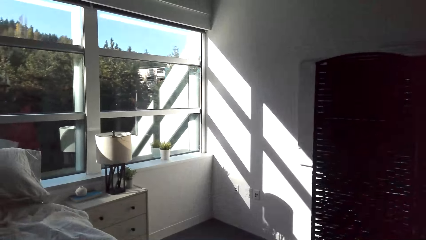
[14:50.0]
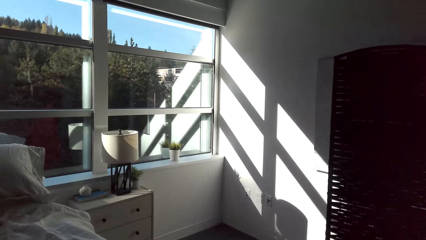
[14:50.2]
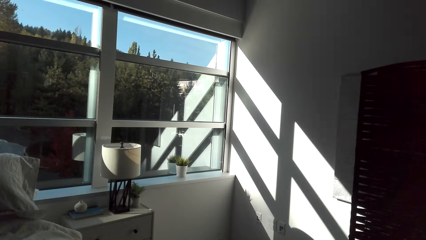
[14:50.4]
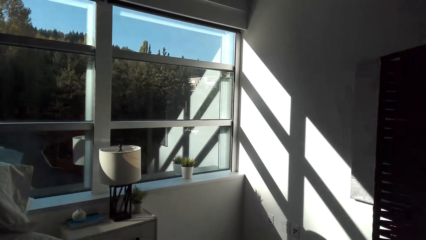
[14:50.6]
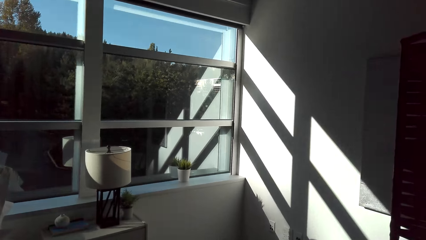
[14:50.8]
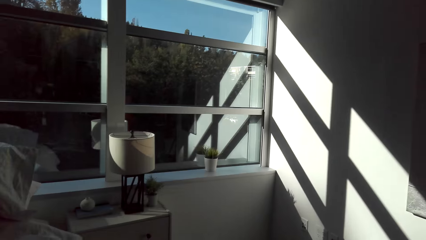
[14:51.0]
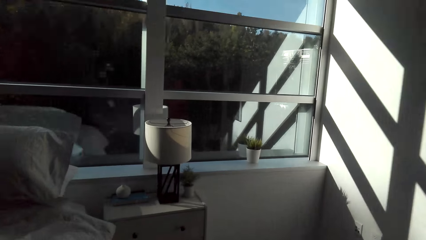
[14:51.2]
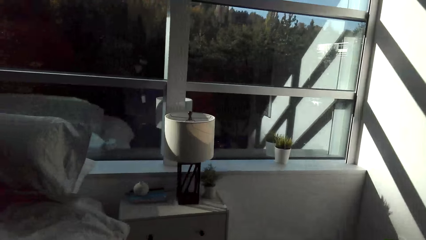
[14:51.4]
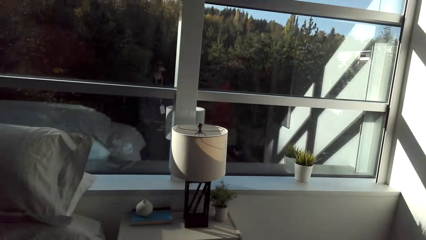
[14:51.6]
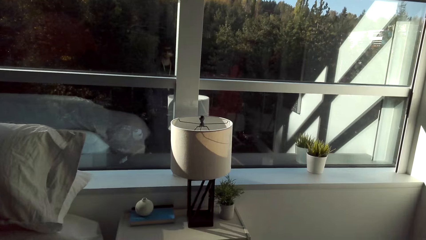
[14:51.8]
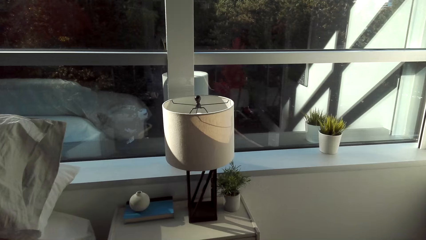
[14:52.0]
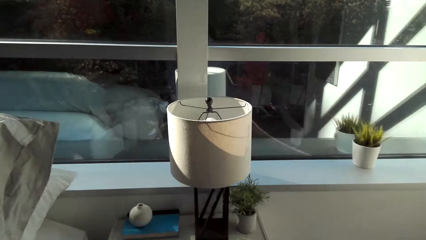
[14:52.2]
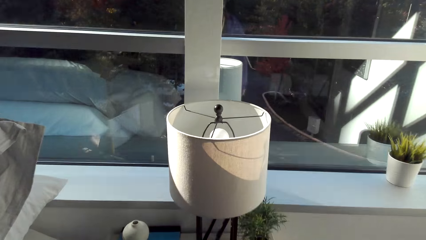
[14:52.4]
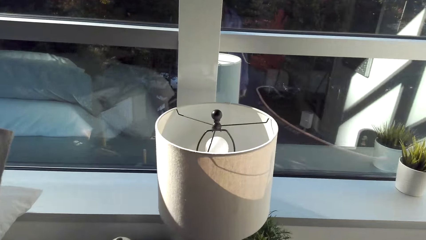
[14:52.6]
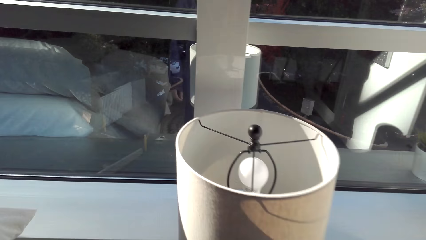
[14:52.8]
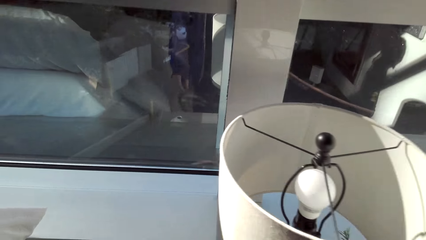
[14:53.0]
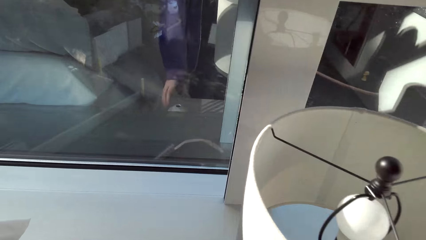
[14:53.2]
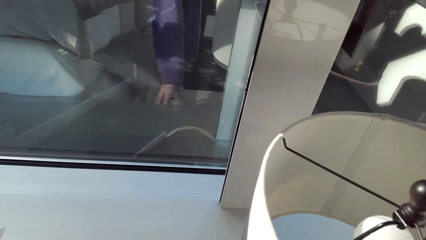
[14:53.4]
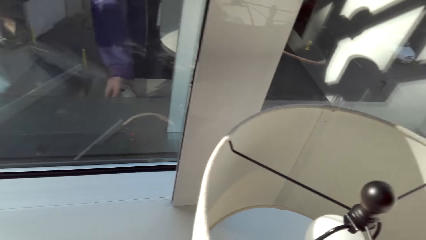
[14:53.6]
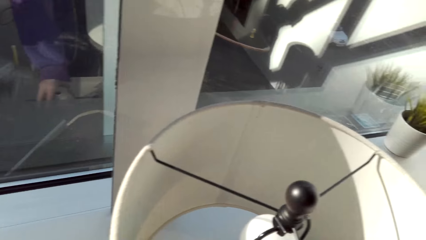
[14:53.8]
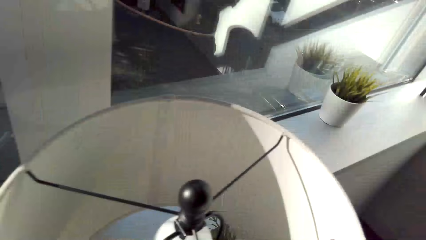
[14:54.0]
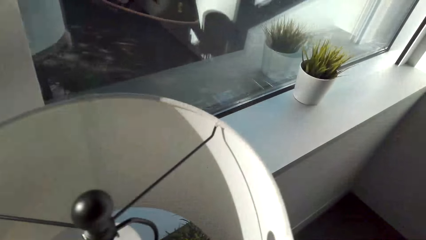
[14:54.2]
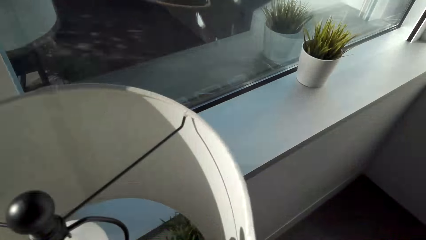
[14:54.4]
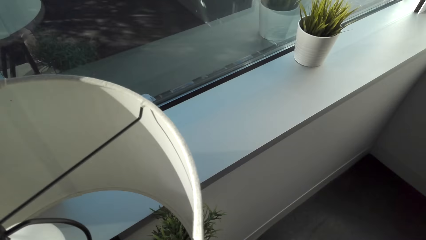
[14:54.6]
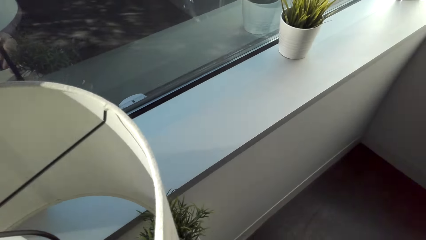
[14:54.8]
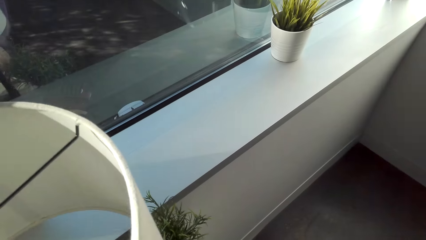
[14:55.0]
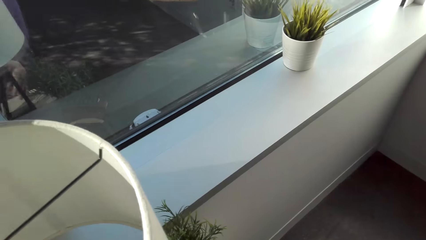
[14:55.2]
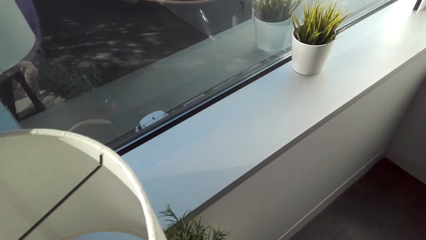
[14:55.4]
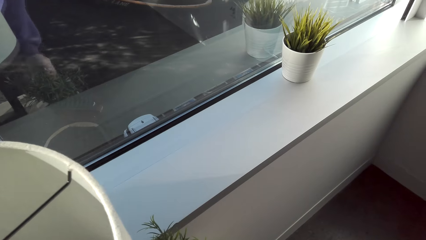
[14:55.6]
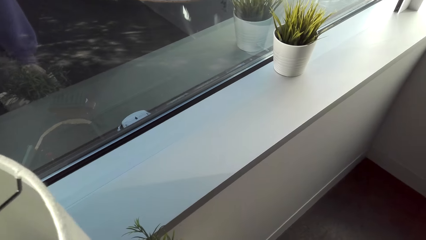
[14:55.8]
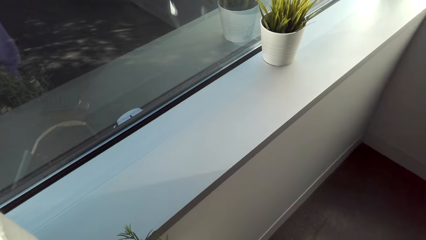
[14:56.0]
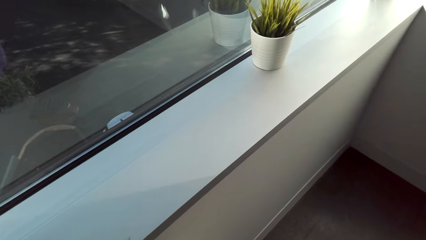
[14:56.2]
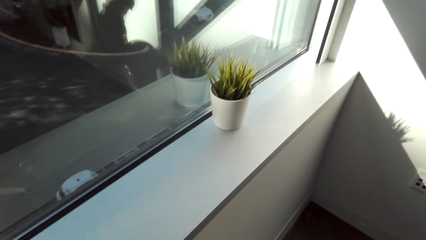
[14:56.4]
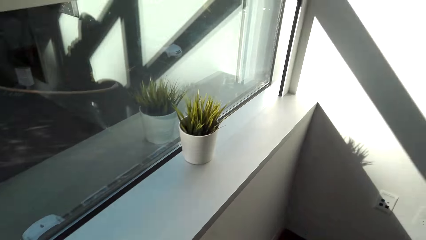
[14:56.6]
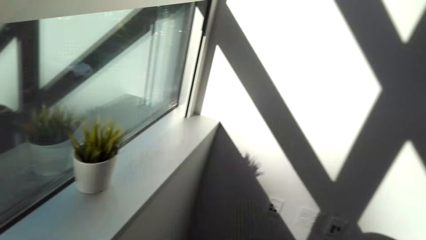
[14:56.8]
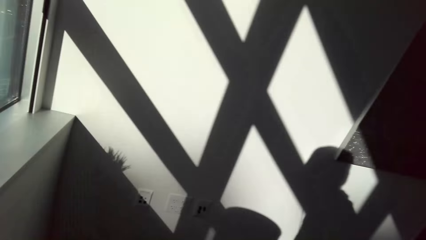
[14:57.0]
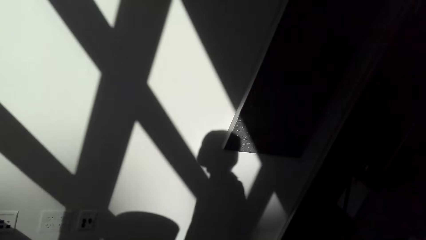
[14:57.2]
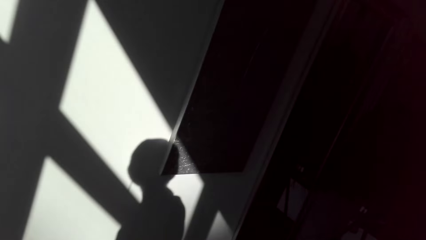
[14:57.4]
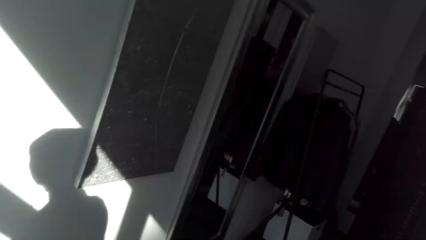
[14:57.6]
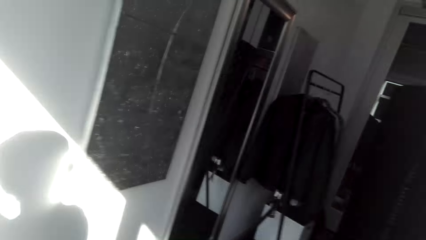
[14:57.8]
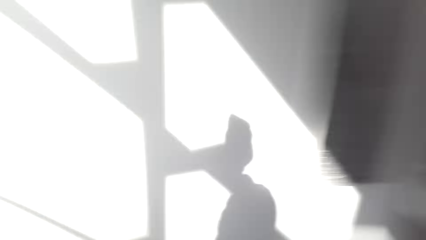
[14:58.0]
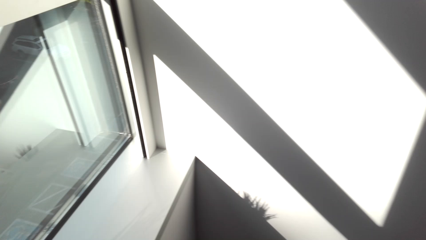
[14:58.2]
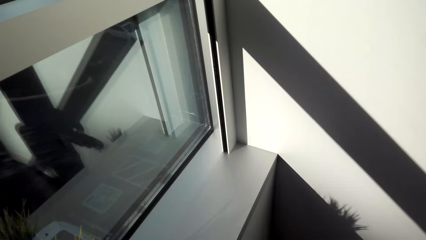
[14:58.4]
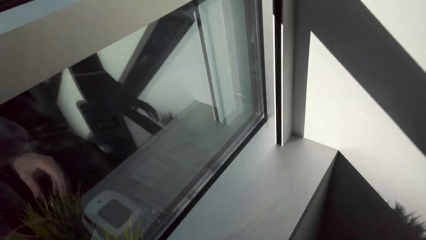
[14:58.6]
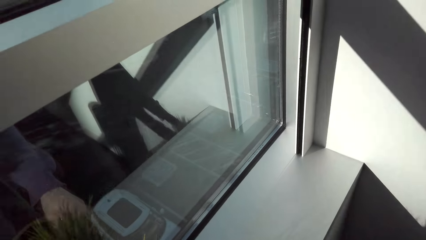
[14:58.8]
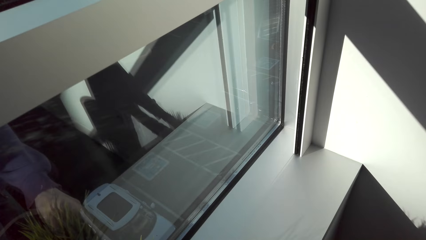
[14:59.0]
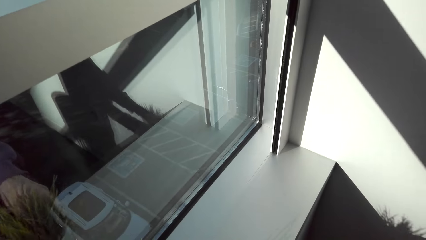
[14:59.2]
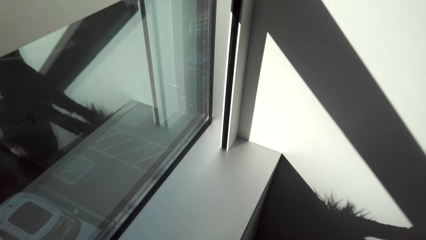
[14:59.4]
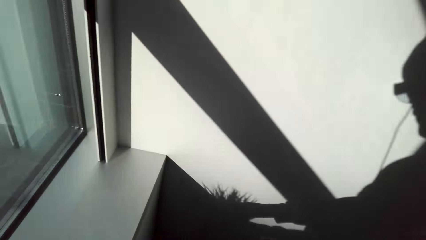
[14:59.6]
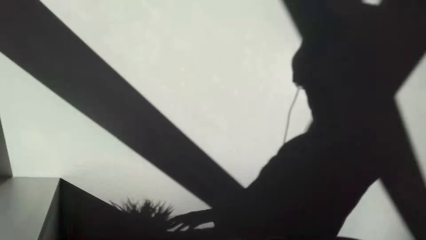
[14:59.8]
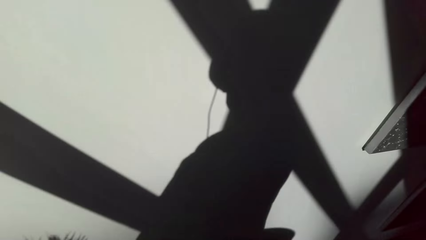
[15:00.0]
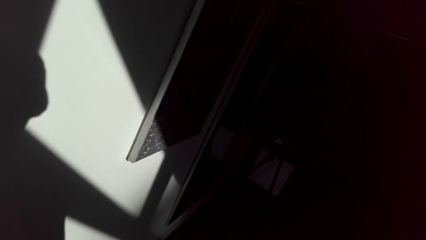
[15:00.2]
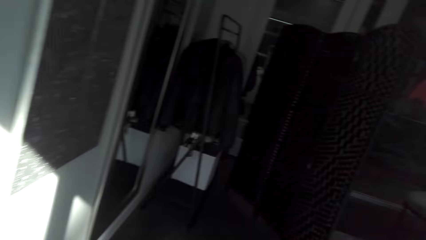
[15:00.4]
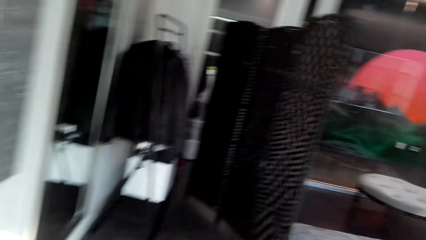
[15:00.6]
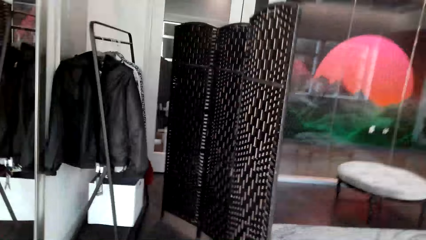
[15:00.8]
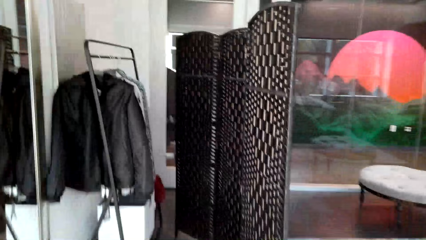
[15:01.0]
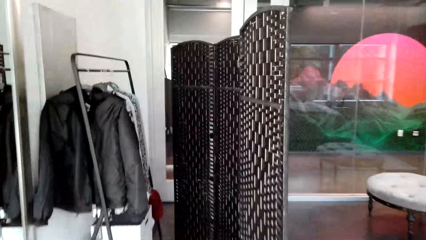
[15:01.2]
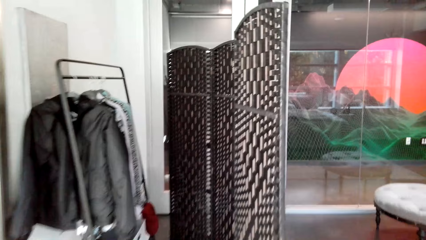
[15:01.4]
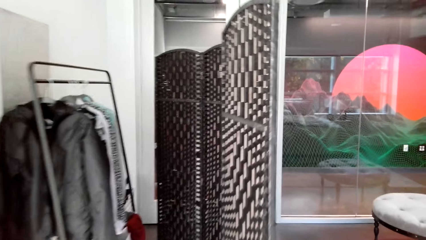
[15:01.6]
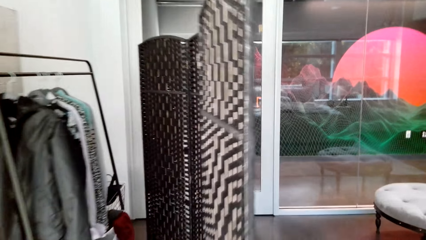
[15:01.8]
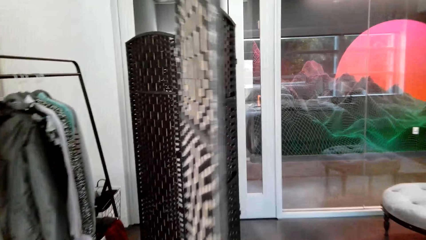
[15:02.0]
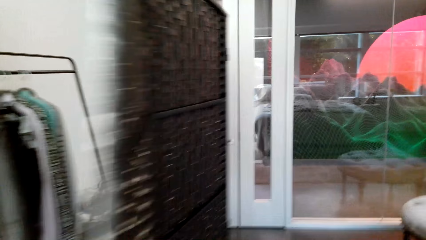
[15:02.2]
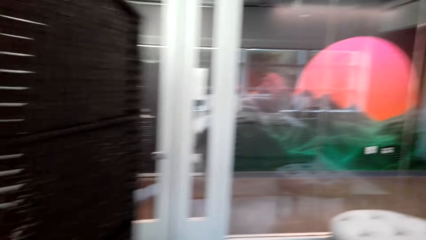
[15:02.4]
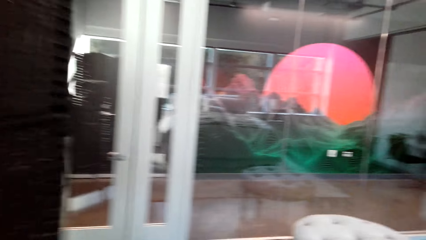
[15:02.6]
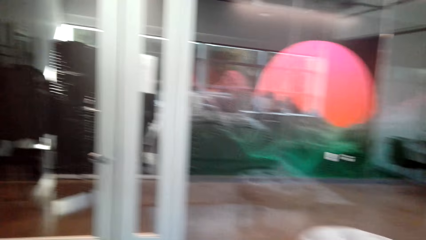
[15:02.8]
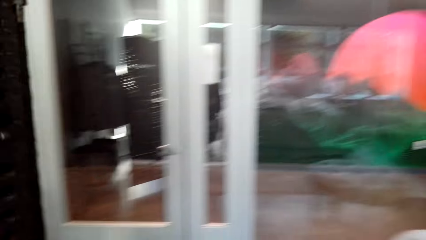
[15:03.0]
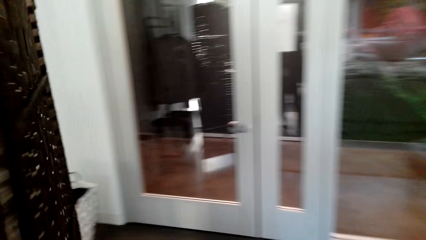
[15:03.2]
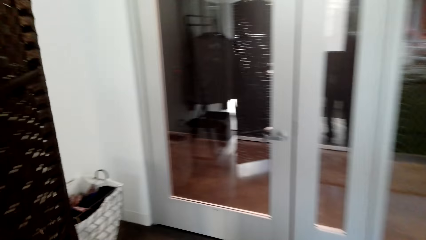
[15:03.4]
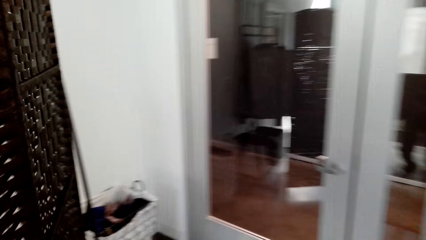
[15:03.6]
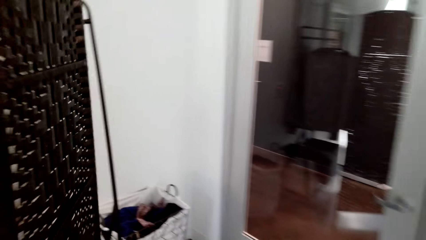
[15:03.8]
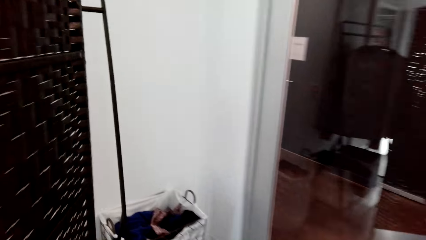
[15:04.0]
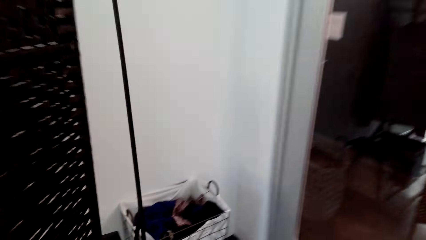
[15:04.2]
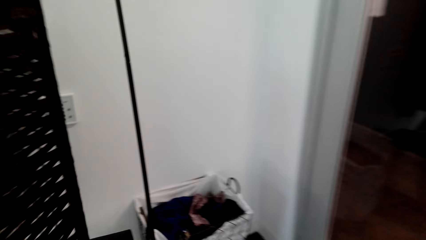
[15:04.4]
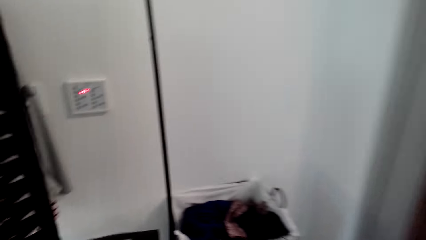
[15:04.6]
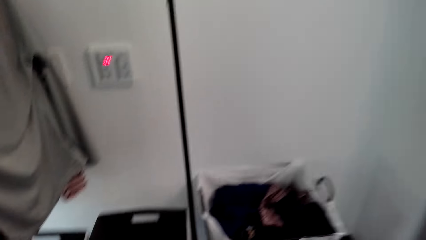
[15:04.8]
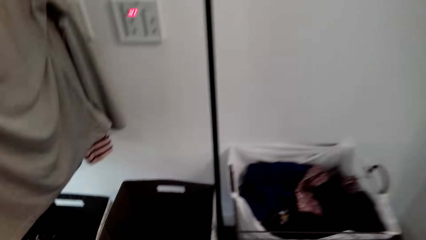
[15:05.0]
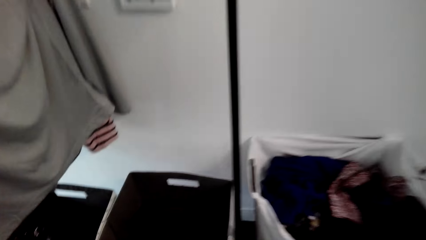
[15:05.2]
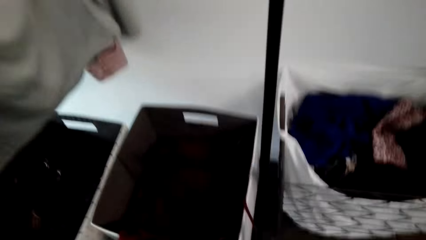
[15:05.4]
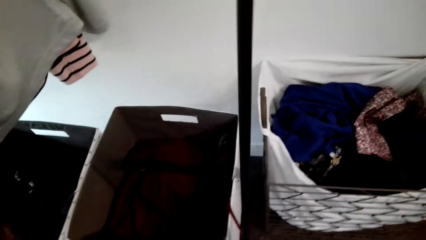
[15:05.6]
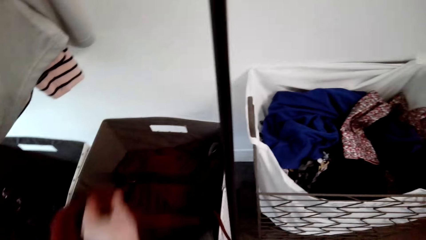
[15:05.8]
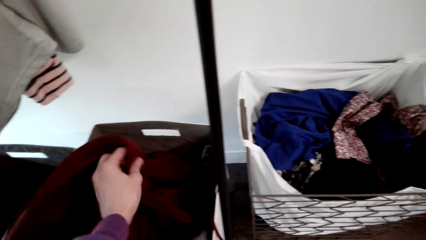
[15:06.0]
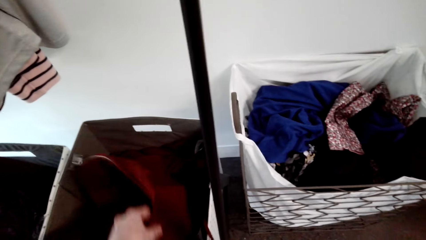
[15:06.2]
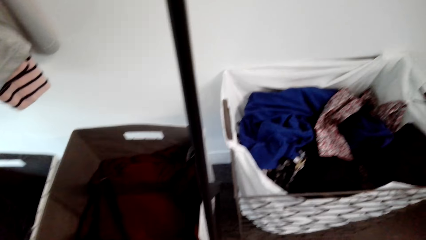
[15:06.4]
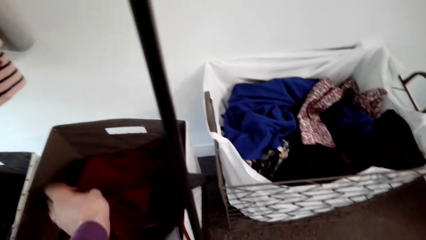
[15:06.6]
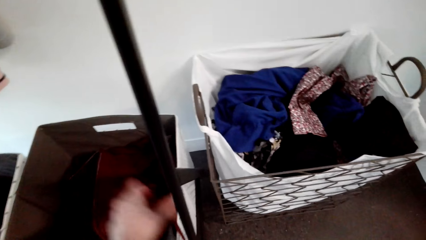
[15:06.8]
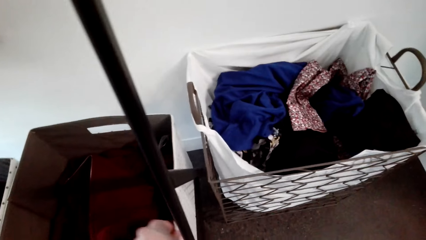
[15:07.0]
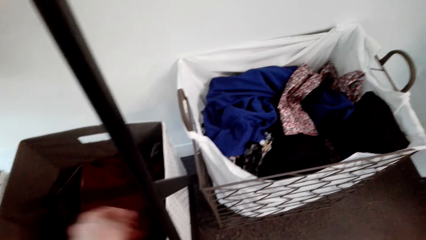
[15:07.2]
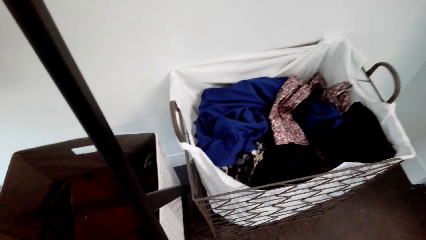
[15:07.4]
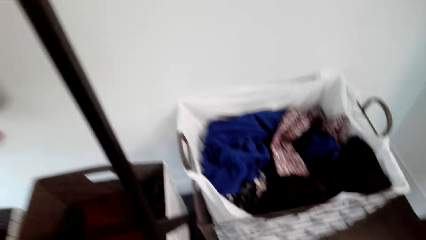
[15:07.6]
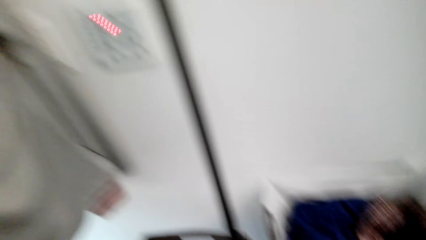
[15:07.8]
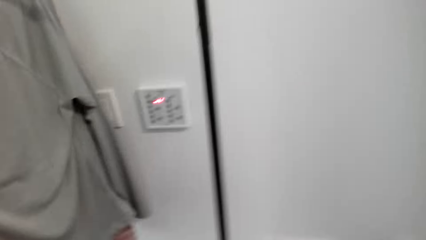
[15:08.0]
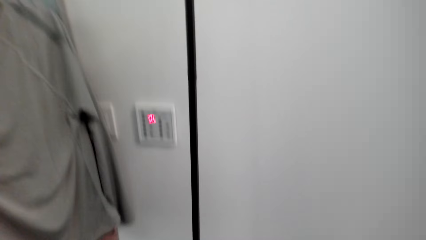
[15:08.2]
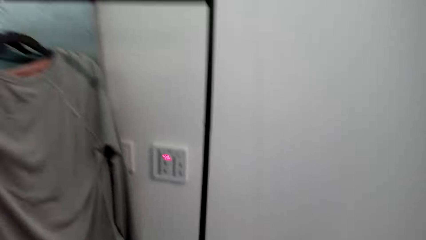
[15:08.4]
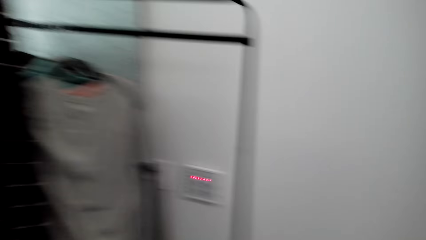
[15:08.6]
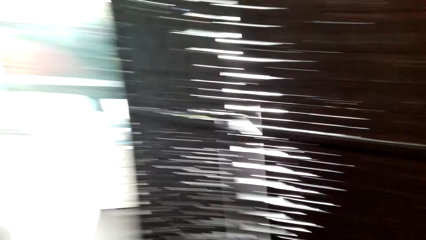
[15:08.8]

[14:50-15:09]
The camera wearer moves a lamp. They walk beside the wall. They move a flower pot. They walk in the house. They touch a cloth in the laundry basket. They put clothes in the basket.
